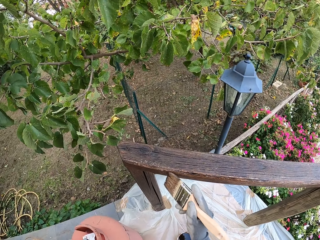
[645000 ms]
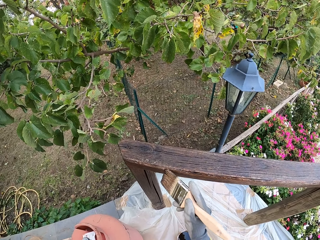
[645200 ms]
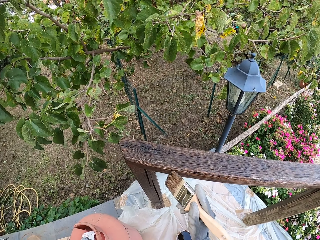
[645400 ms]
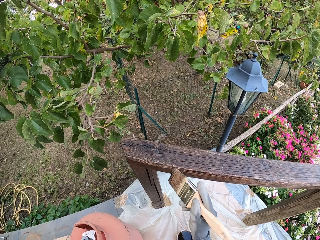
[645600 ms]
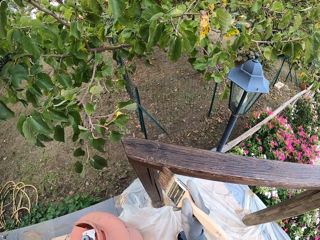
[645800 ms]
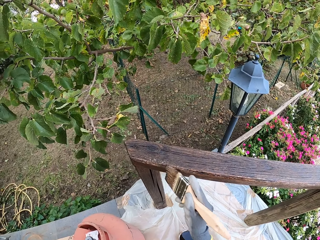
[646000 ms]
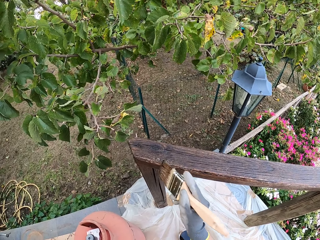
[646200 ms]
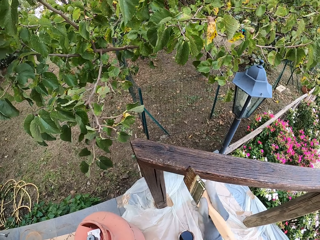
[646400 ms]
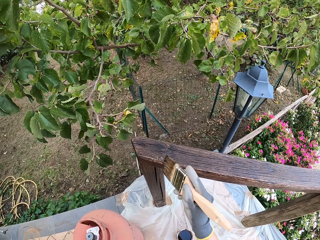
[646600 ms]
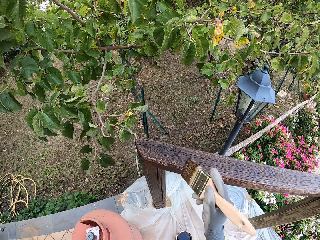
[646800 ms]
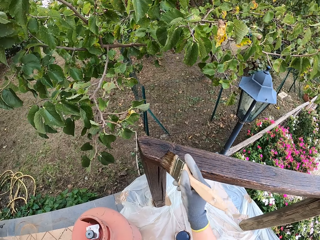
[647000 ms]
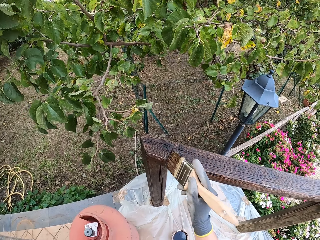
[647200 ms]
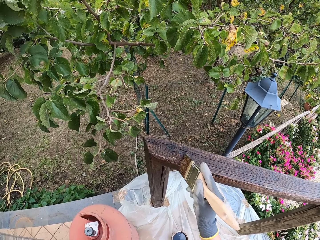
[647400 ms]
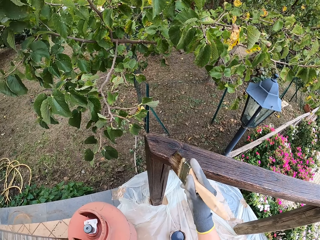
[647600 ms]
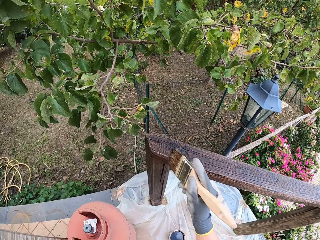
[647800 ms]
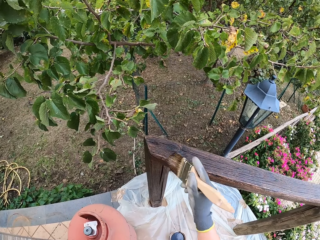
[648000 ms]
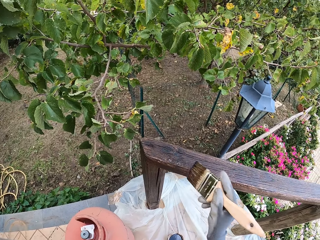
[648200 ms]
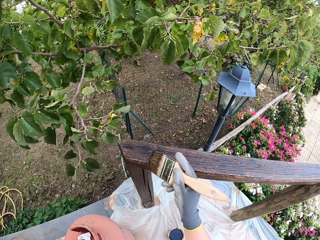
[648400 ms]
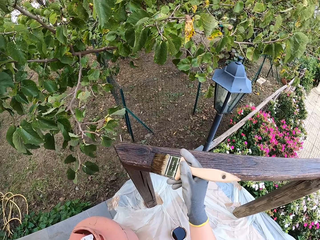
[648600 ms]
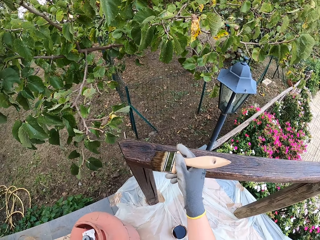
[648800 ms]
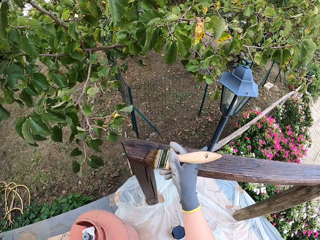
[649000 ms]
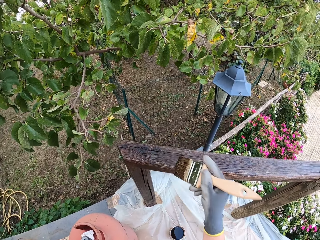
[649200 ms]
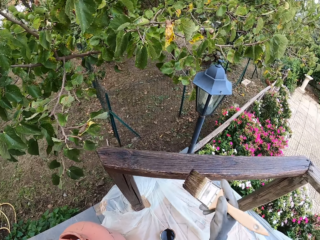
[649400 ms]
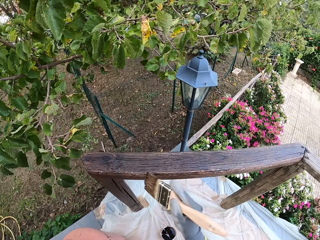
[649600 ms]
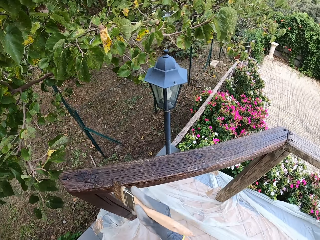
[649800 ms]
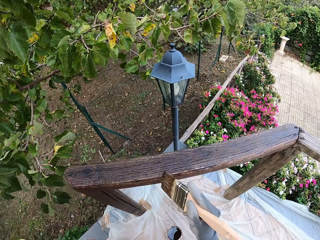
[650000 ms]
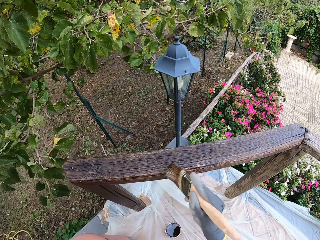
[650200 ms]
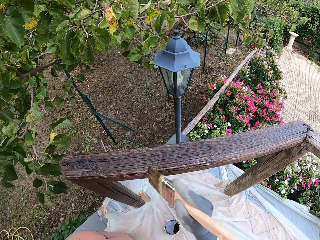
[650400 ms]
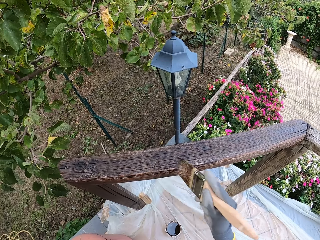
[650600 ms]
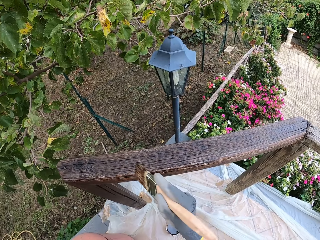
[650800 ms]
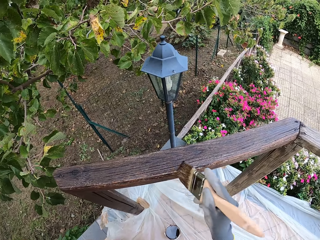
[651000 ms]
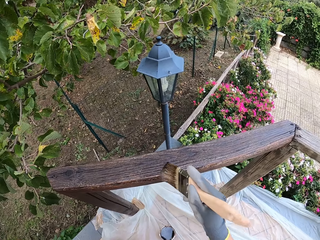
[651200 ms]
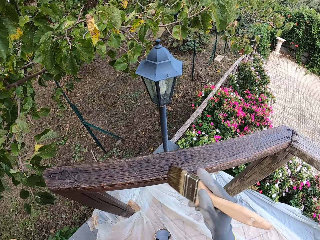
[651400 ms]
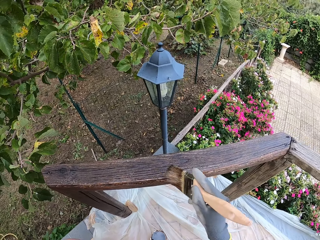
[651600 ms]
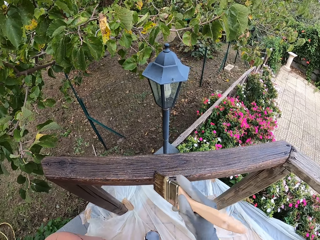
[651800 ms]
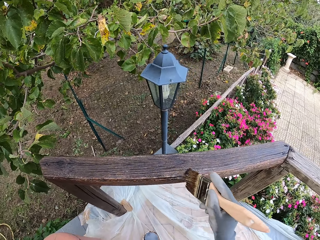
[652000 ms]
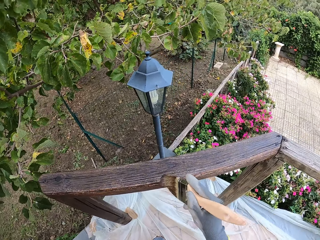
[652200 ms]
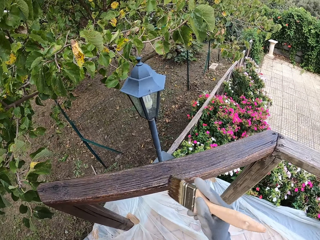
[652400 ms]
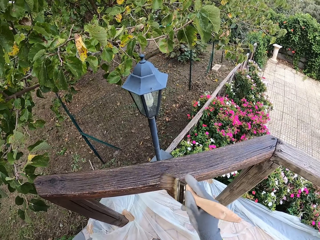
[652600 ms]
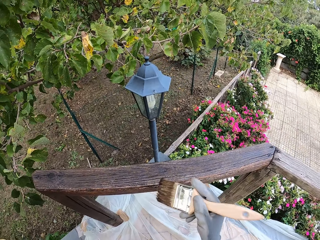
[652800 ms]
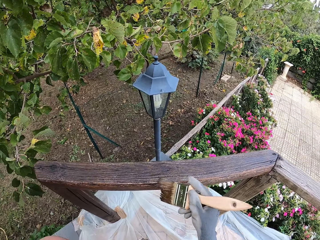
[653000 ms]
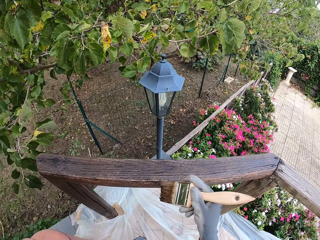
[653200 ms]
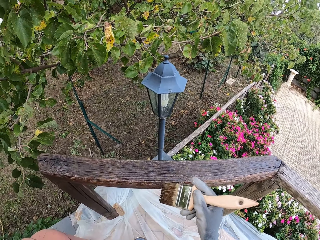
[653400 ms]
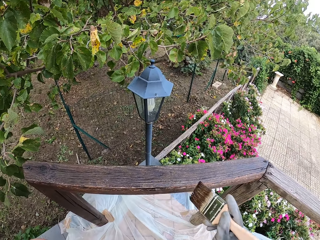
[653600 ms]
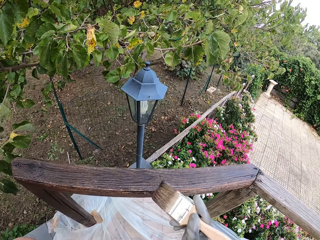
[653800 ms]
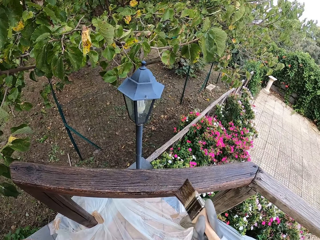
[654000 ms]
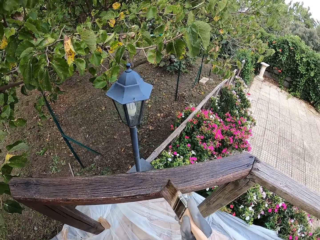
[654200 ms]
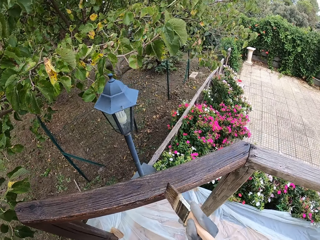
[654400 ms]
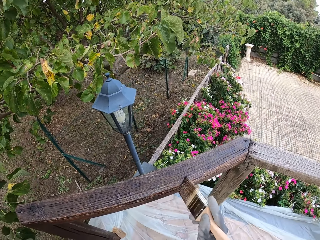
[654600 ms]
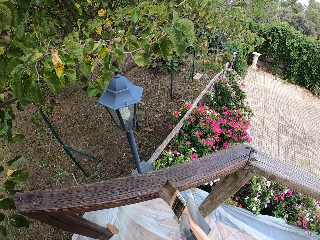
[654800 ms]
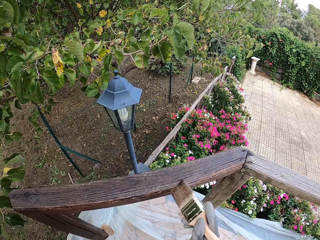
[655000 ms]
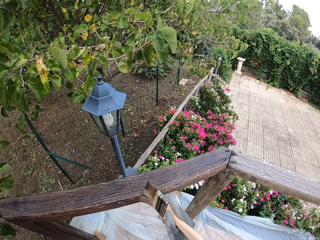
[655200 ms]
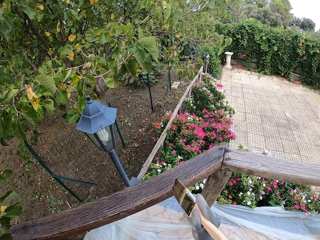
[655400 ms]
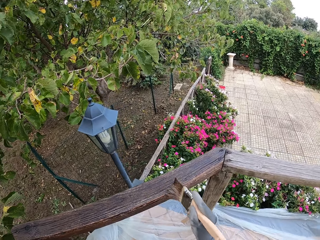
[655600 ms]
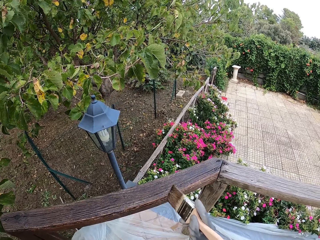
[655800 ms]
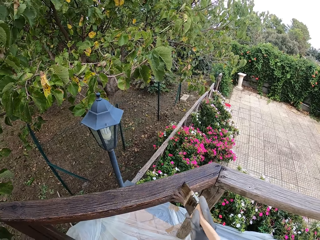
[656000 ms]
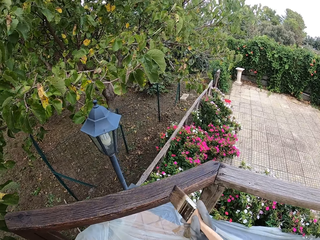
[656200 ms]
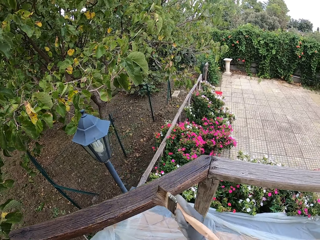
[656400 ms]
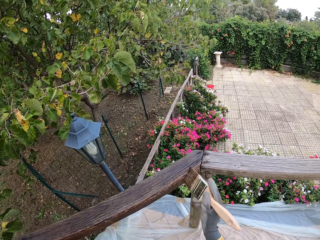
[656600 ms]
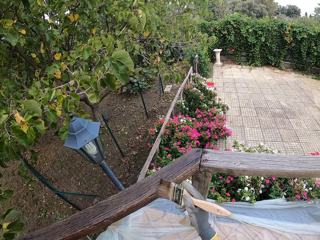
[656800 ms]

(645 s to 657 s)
The camera wearer paints a pole.

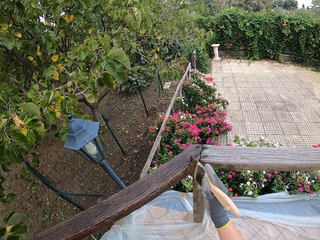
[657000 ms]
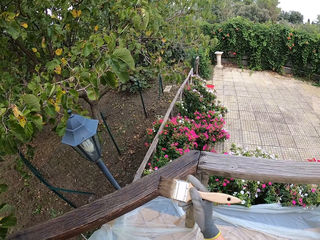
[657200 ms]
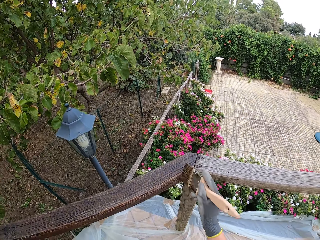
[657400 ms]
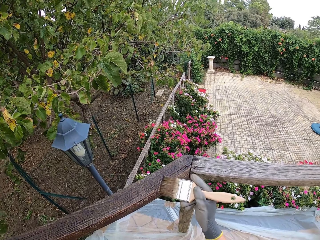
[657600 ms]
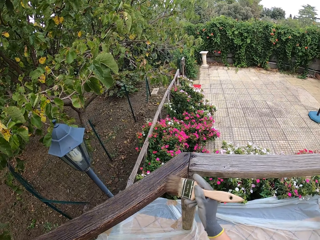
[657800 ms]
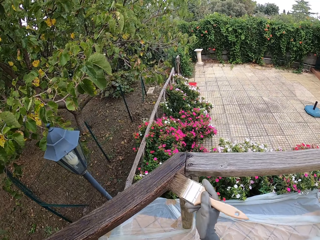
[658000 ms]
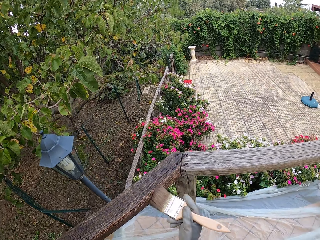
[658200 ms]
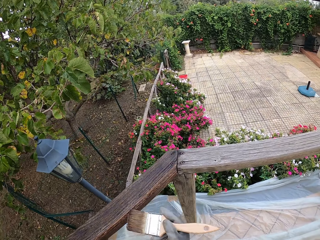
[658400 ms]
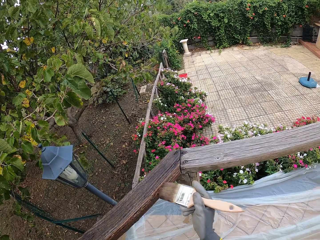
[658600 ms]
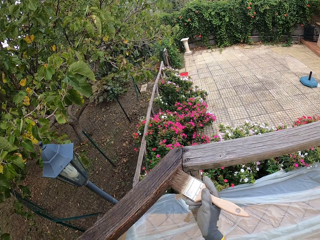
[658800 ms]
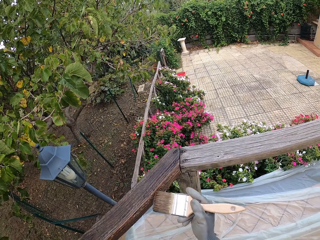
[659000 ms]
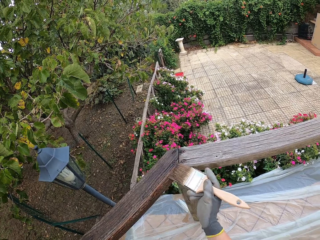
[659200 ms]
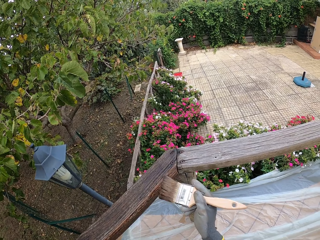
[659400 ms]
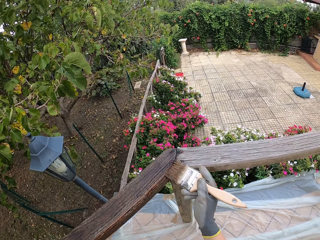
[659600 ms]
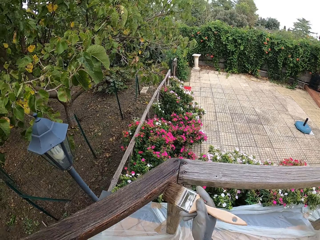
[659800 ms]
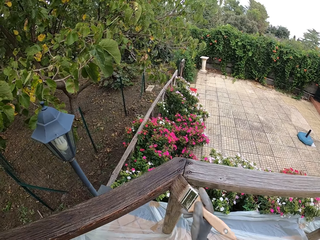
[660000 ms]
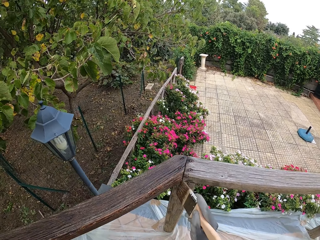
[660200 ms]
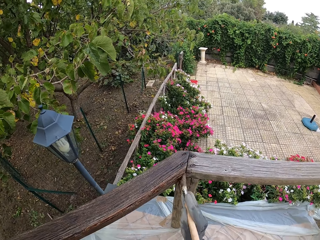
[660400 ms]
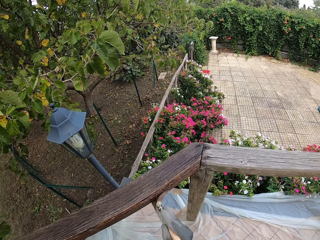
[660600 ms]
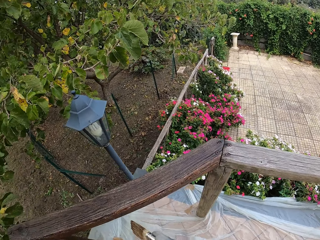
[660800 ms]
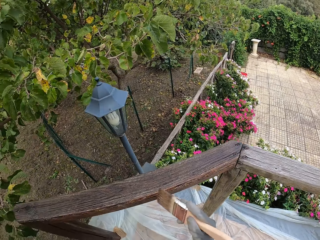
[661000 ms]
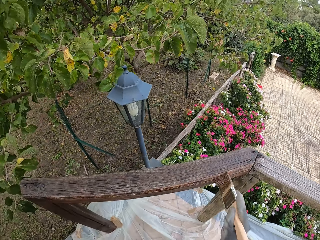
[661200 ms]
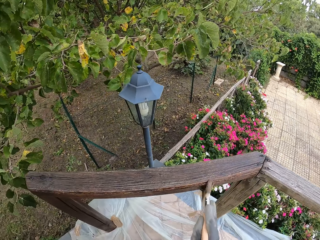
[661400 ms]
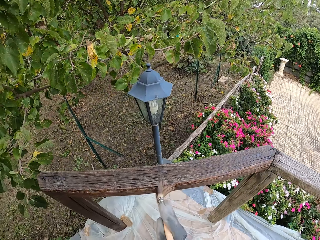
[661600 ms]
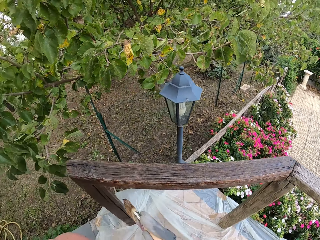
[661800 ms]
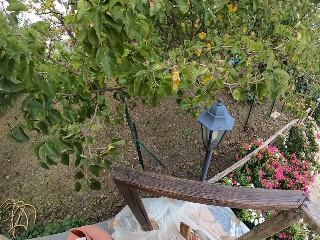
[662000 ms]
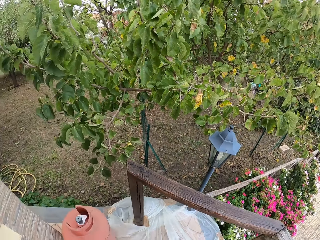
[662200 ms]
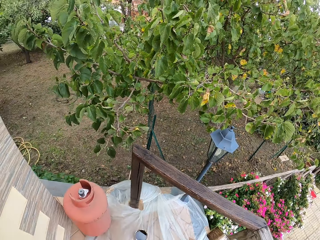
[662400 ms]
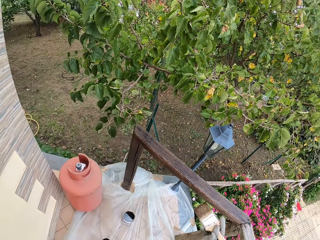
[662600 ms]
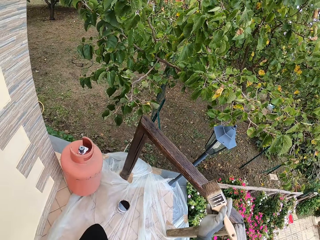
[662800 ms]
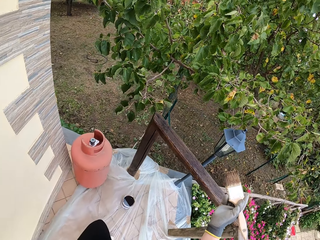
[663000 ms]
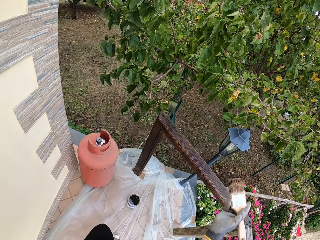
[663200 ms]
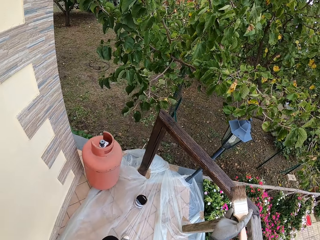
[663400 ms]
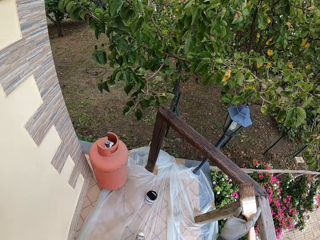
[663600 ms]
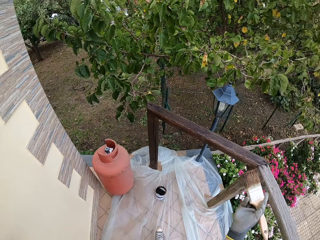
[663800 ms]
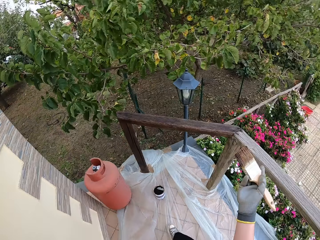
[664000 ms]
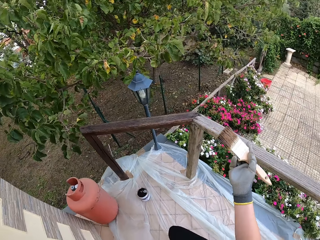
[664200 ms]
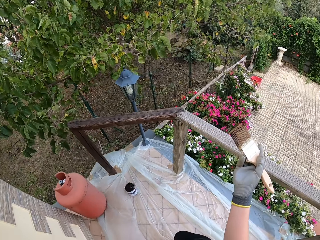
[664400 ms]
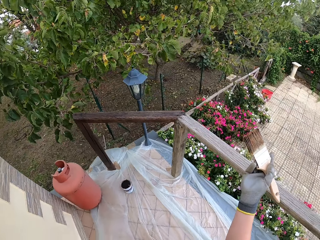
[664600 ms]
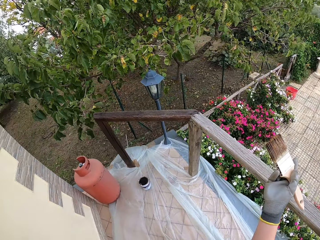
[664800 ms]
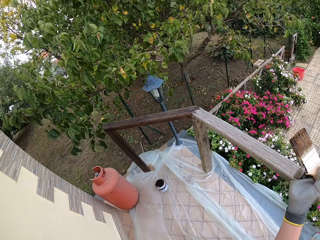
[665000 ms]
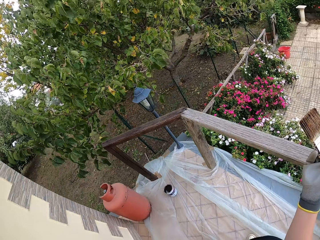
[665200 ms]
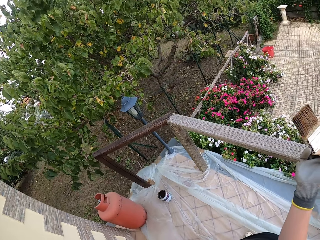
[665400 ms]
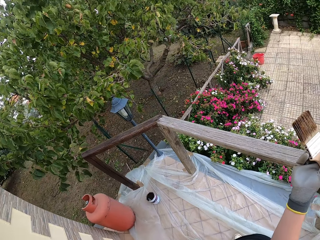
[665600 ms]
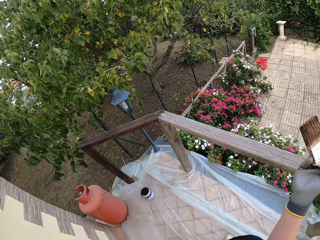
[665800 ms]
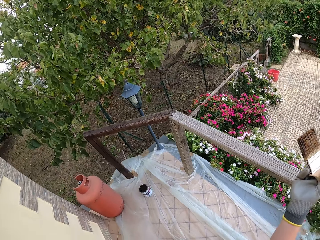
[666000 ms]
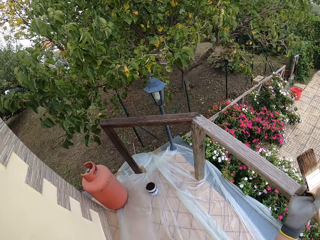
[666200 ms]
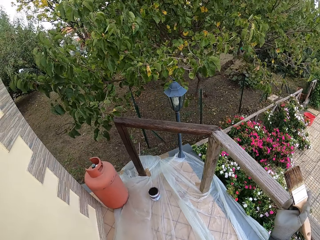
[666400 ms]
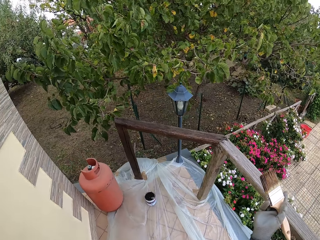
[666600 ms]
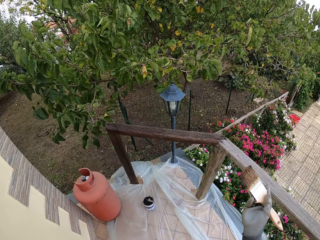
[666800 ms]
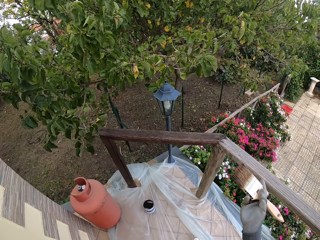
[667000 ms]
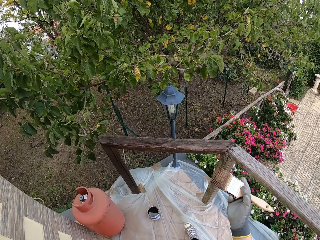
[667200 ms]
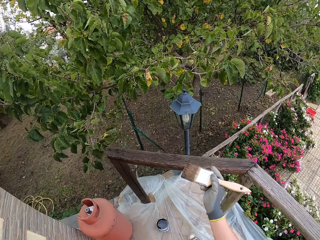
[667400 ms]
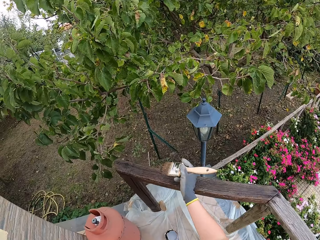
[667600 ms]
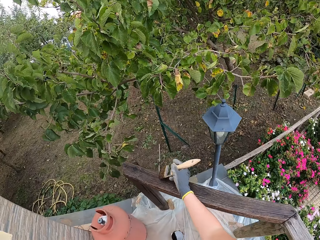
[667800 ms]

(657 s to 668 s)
The camera wearer walks around the verandah.
